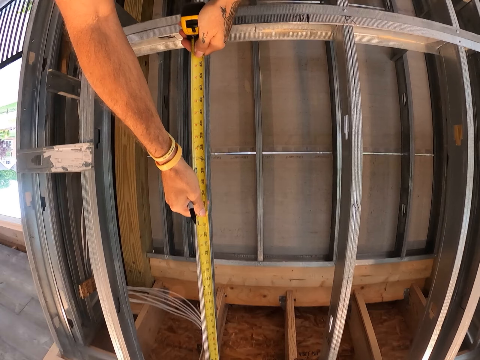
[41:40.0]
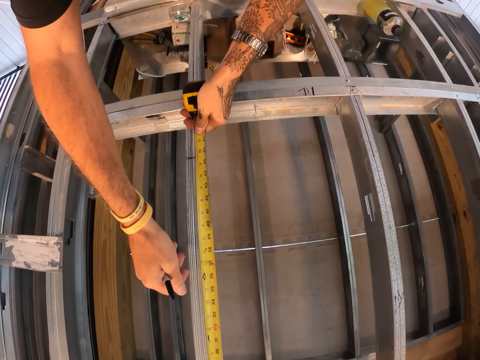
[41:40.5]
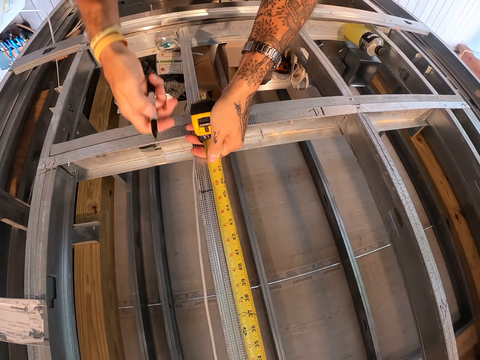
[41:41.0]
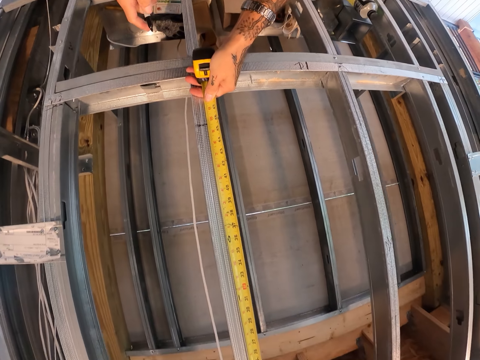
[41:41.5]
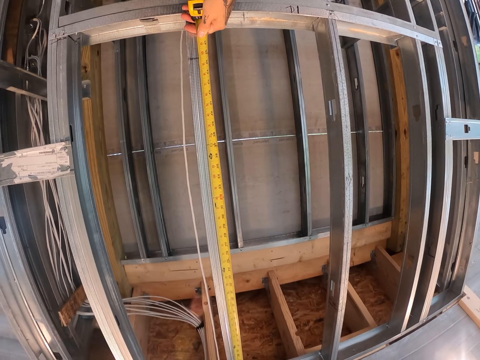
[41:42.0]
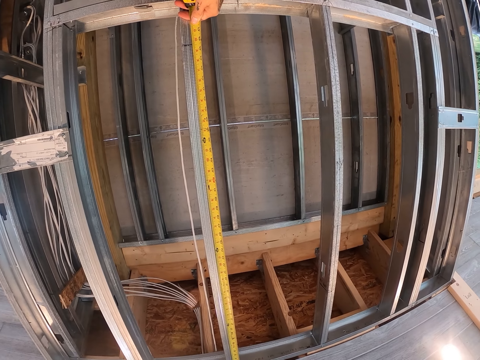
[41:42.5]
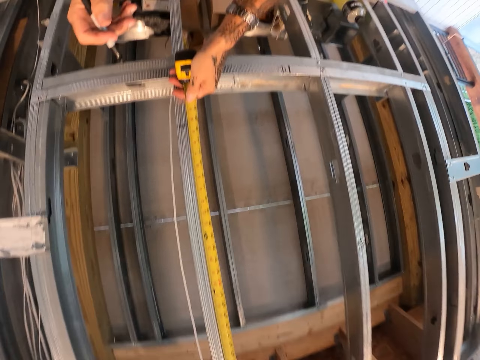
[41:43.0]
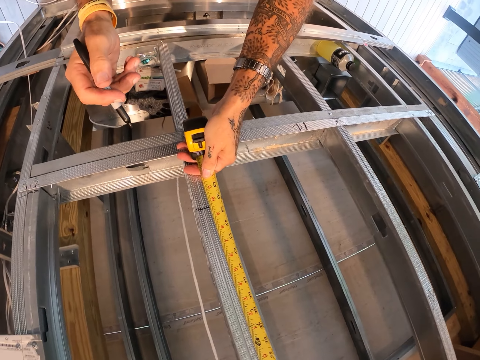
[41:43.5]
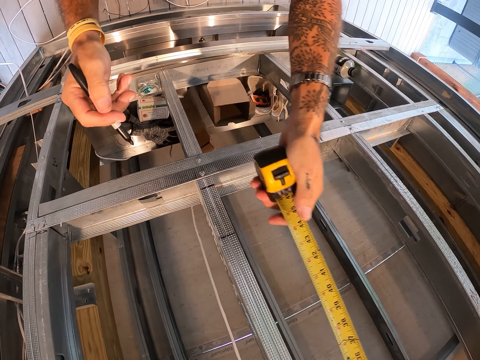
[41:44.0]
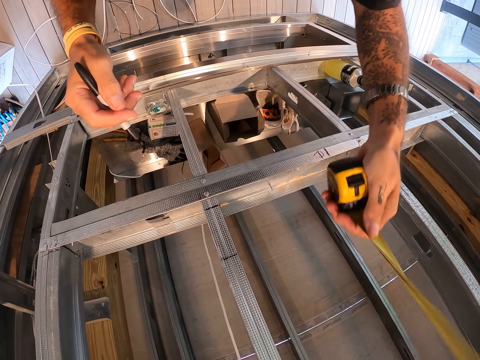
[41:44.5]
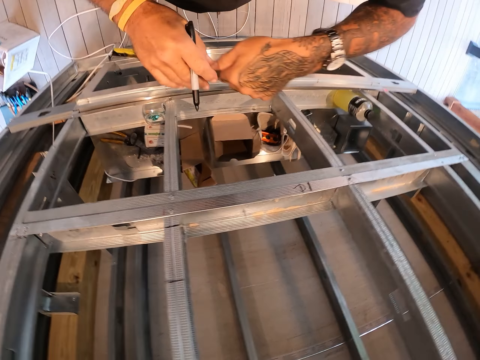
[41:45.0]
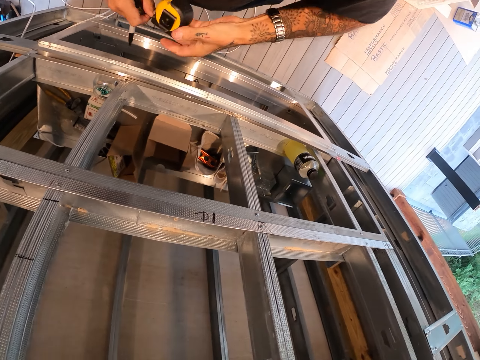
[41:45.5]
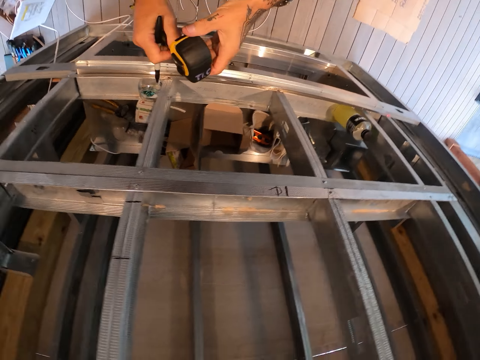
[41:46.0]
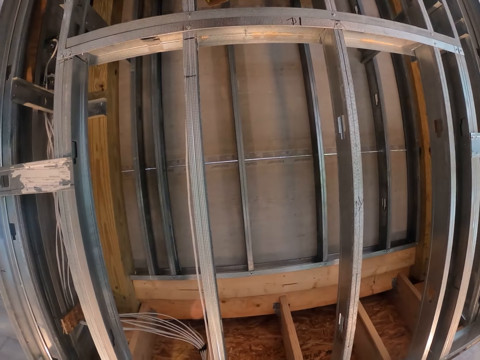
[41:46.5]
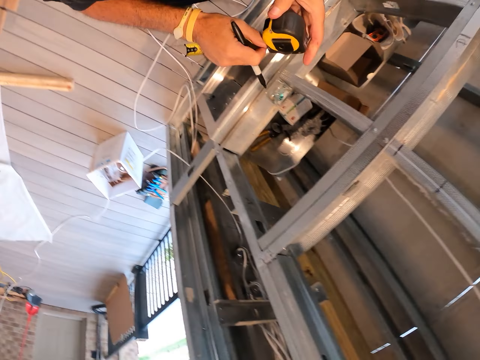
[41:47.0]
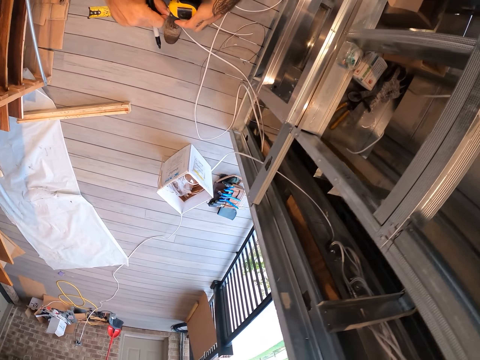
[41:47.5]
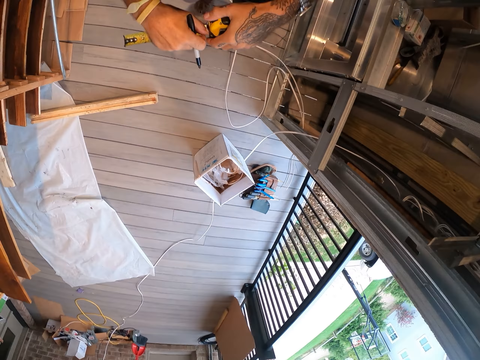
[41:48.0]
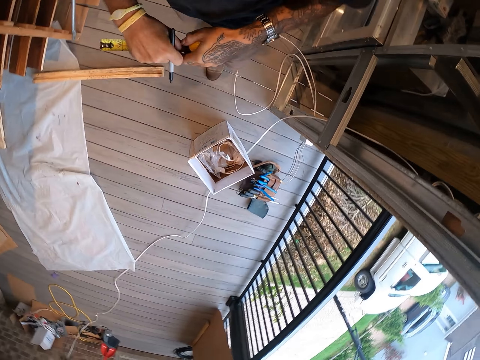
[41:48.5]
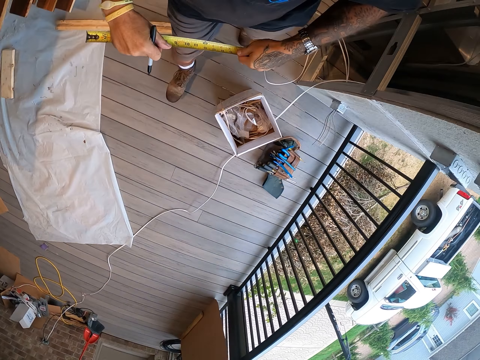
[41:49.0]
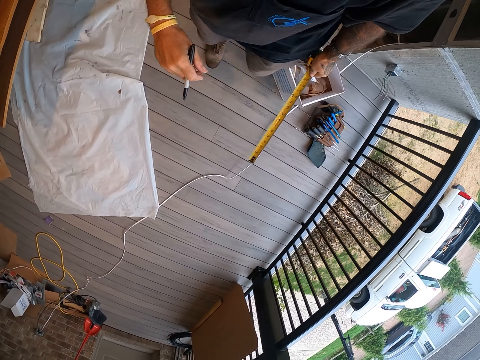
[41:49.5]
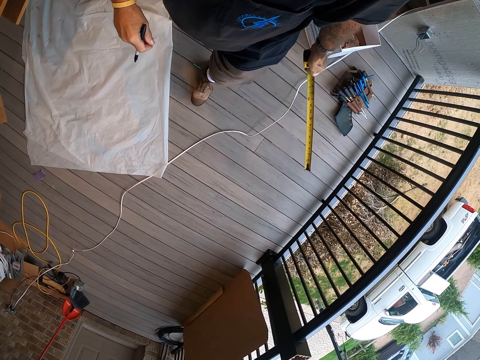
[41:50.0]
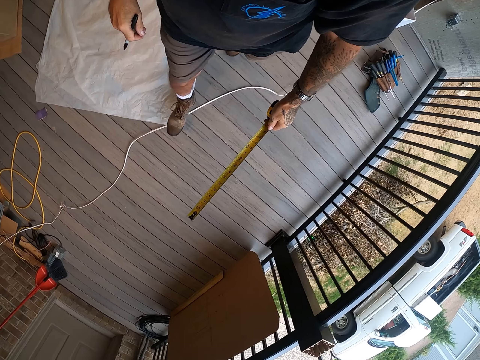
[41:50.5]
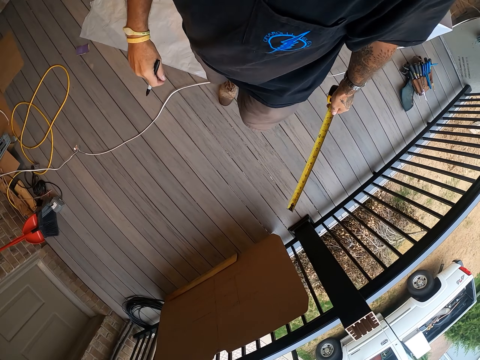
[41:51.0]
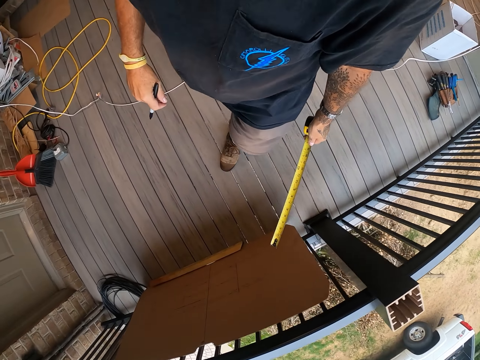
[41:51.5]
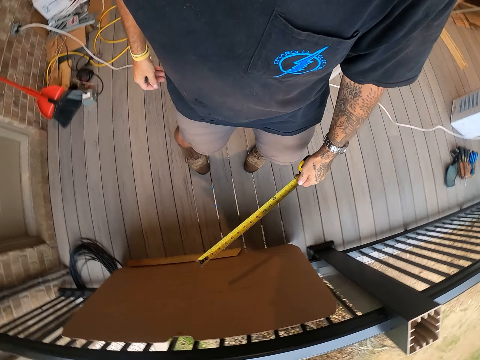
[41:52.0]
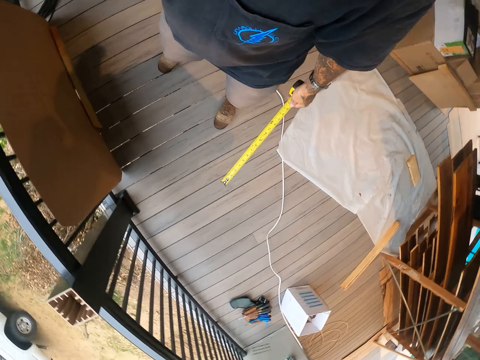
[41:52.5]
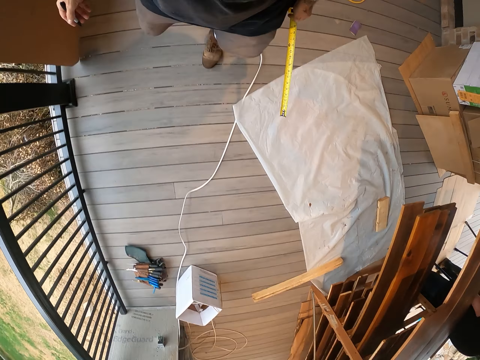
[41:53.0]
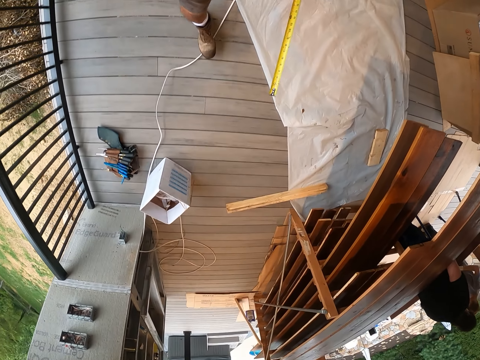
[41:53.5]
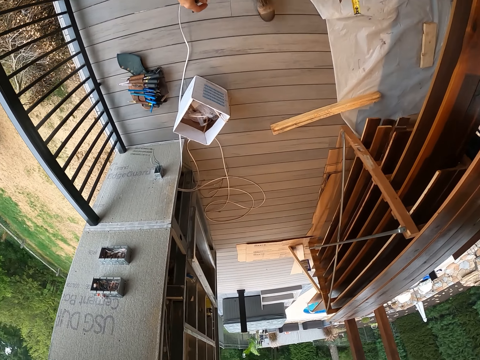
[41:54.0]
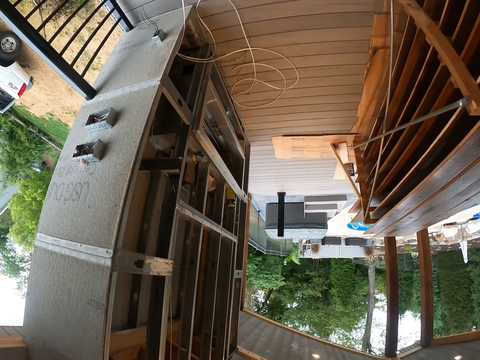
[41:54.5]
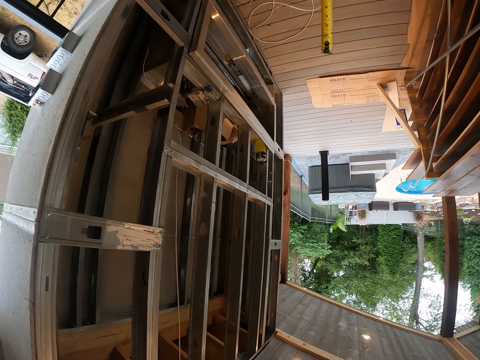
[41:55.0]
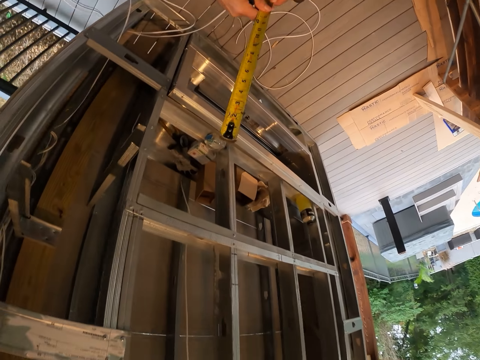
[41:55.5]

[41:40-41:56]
The camera wearer stares at the tape measure on the steel frame wall. They remove the tape measure from the steel frame wall. They look around the workshop. They walk around the workshop. They move out the tape measure. They walk around the workshop. They look around the workshop. They walk around the workshop.

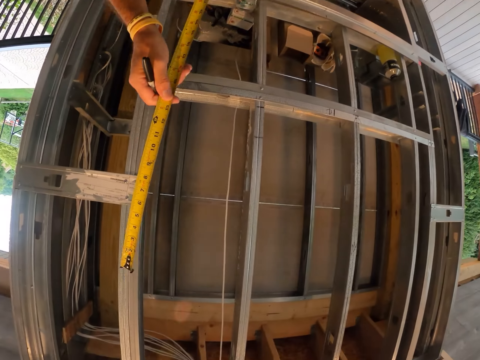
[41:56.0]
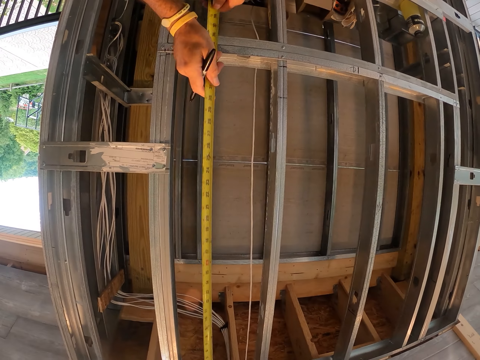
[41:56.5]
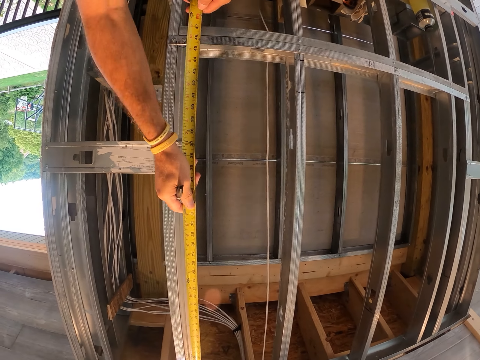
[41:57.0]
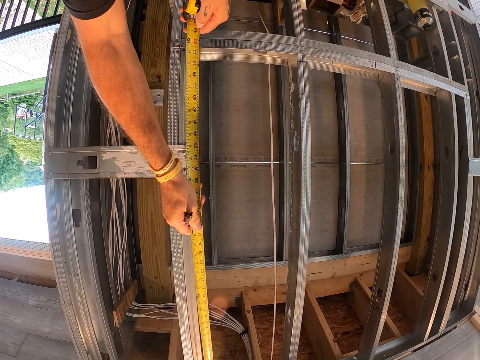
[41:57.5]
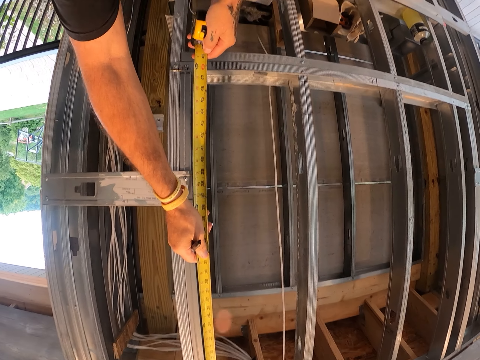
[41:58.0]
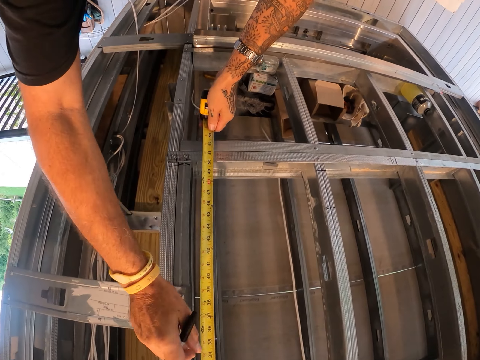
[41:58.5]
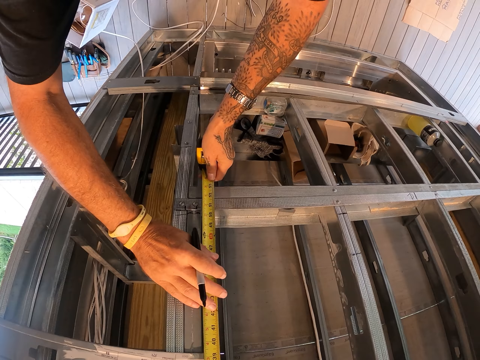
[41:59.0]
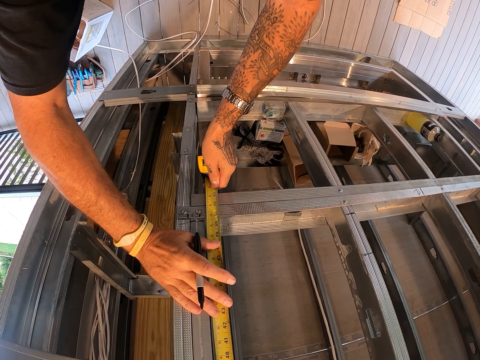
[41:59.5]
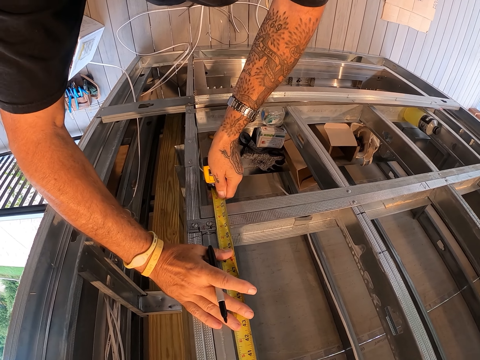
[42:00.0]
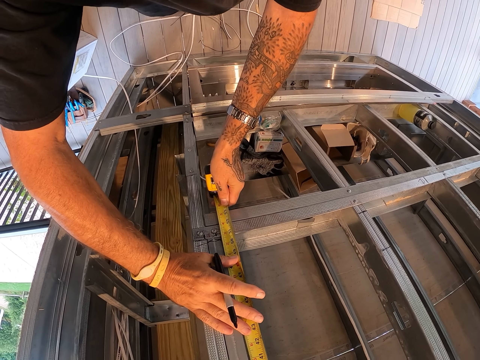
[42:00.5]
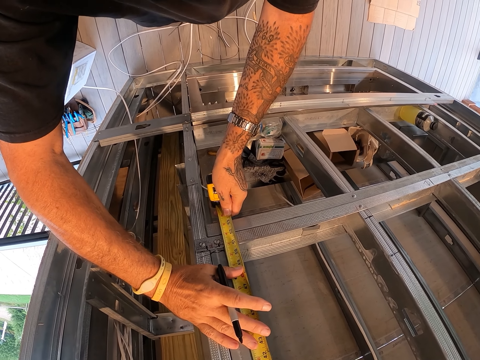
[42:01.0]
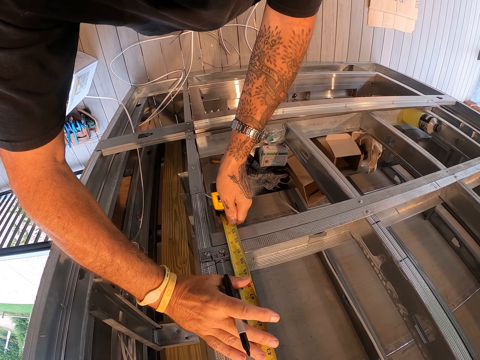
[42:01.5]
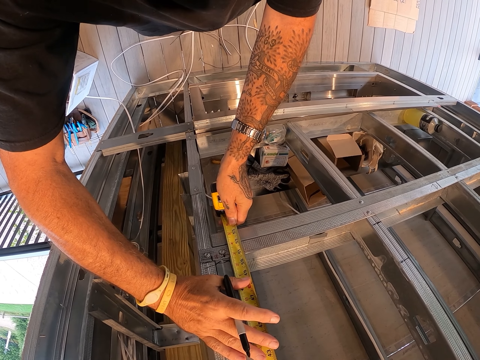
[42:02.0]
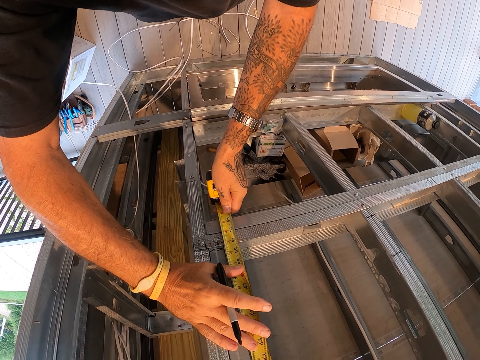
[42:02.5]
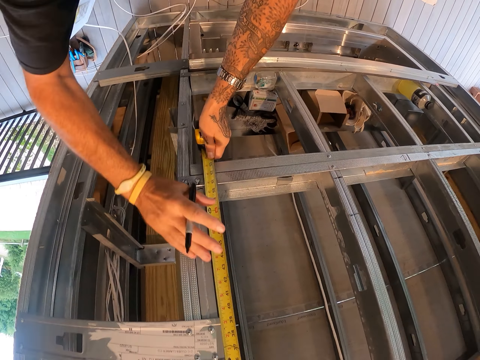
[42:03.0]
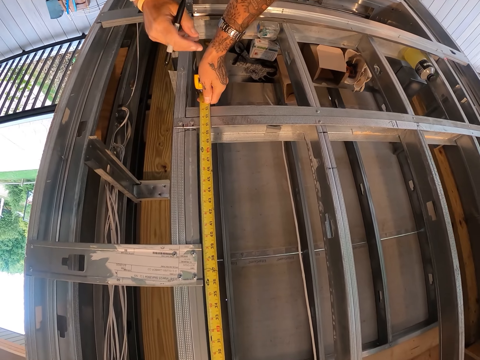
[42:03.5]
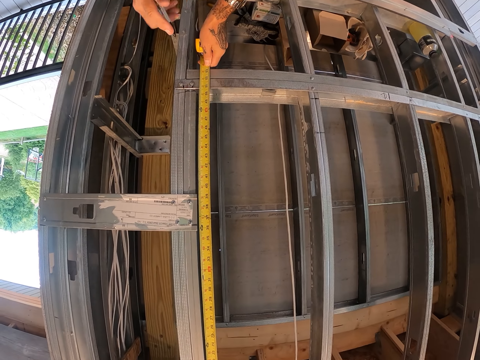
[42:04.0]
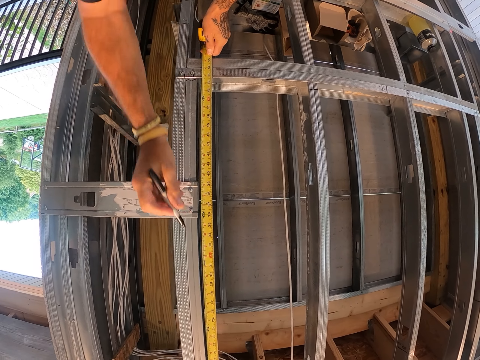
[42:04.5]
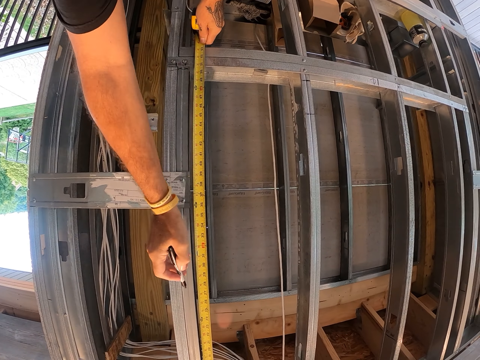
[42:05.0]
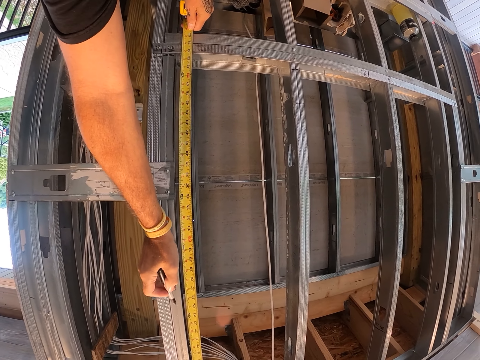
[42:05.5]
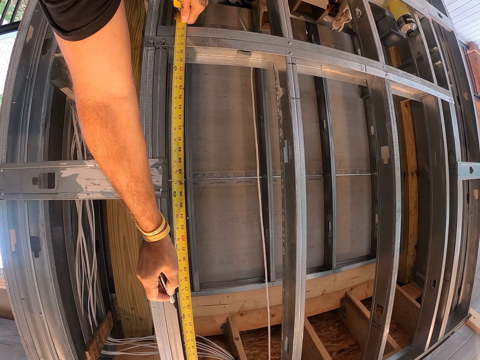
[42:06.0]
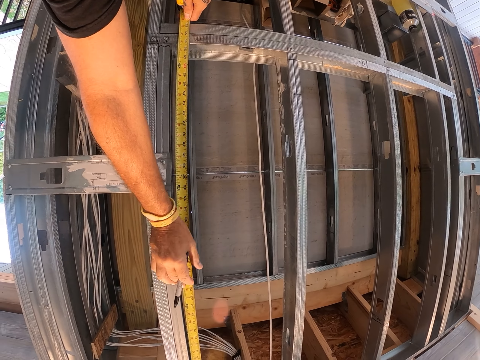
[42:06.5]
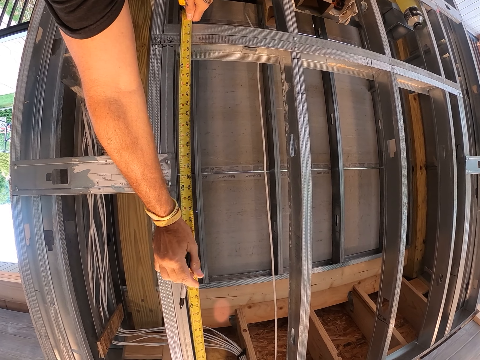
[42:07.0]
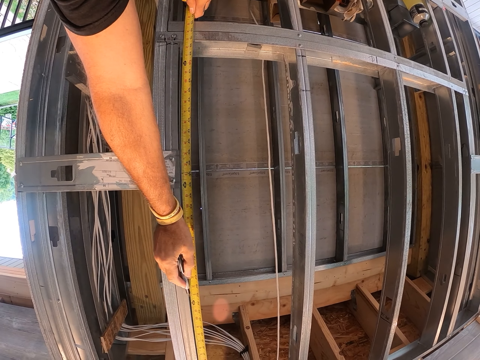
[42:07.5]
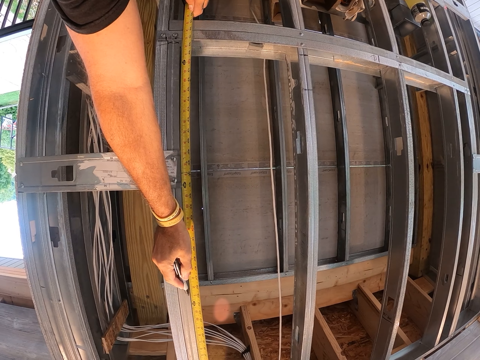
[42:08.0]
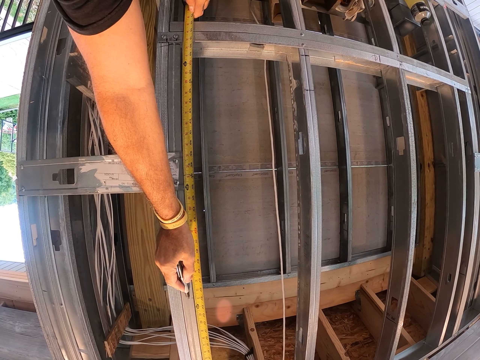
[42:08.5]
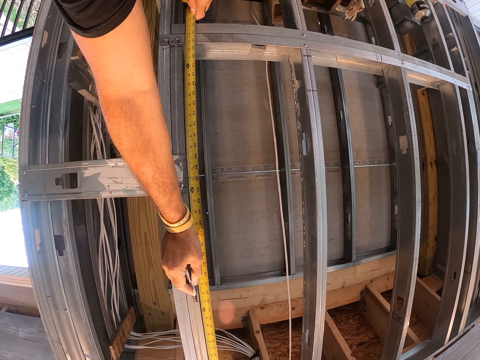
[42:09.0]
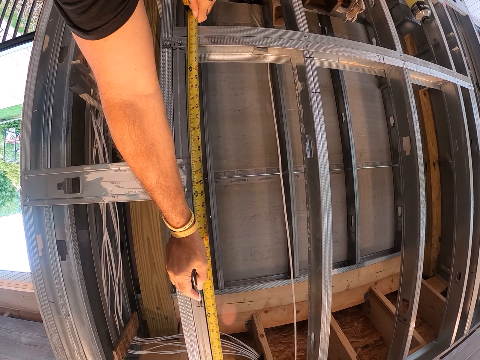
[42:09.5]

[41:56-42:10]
The camera wearer measures the steel frame wall or cabinet with a tape measure. They stare at the tape measure on the steel frame wall. They measure the cabinet with a pen and the tape measure. They mark on the steel frame wall with a mark pen.
